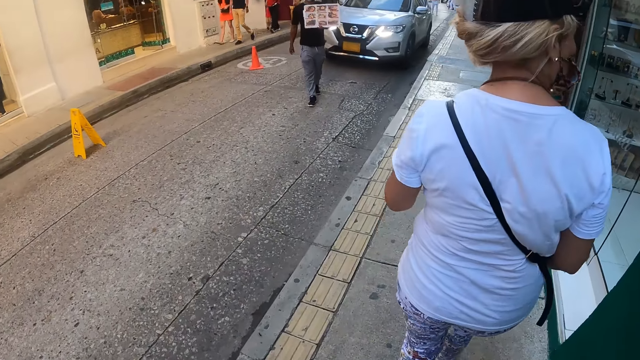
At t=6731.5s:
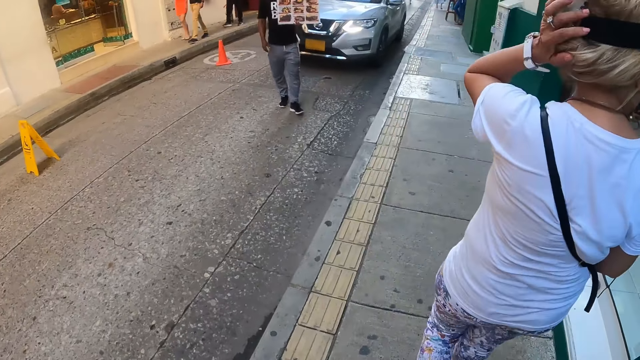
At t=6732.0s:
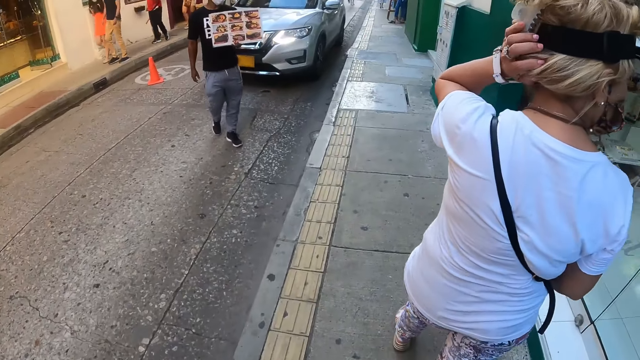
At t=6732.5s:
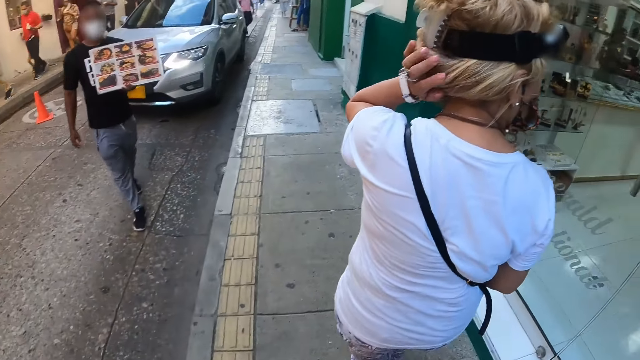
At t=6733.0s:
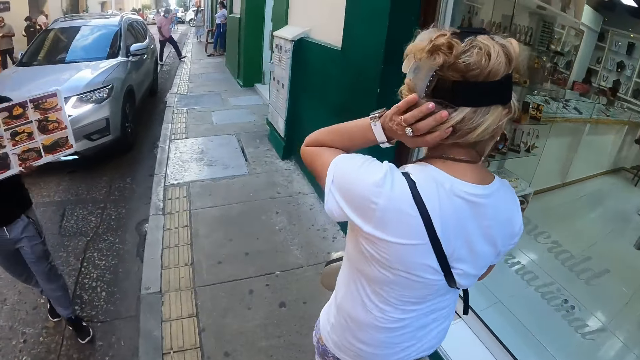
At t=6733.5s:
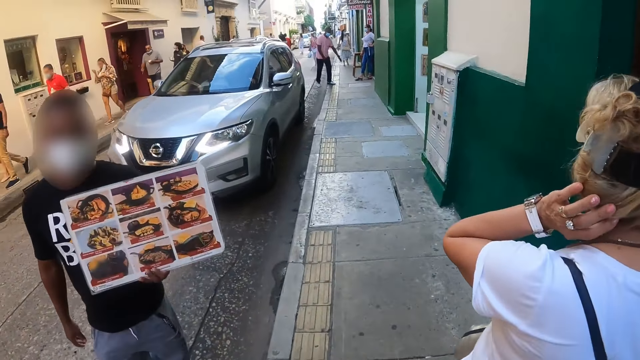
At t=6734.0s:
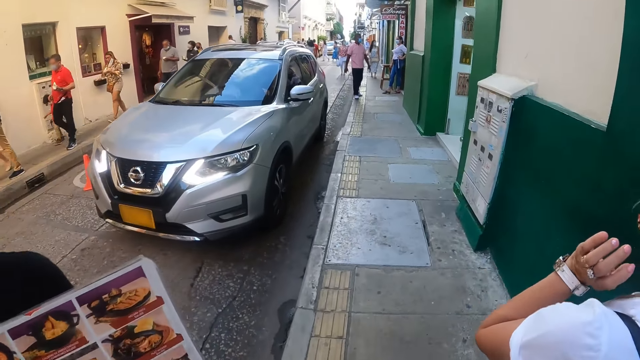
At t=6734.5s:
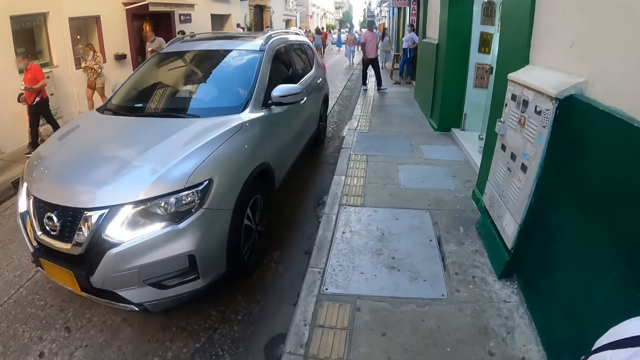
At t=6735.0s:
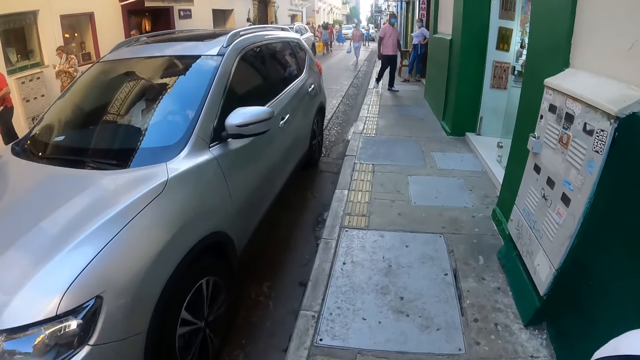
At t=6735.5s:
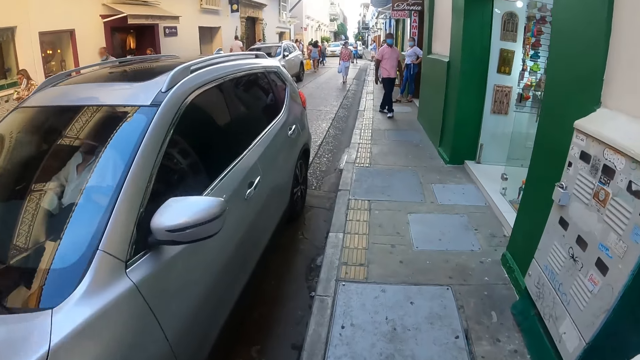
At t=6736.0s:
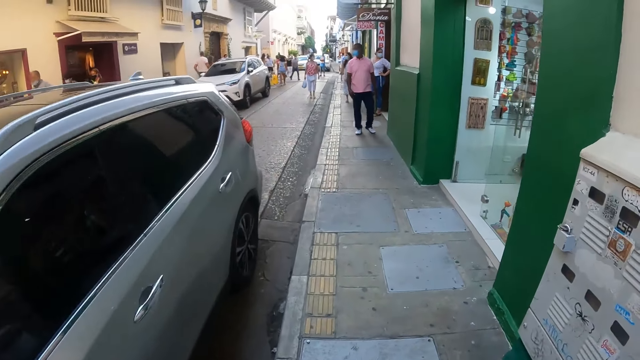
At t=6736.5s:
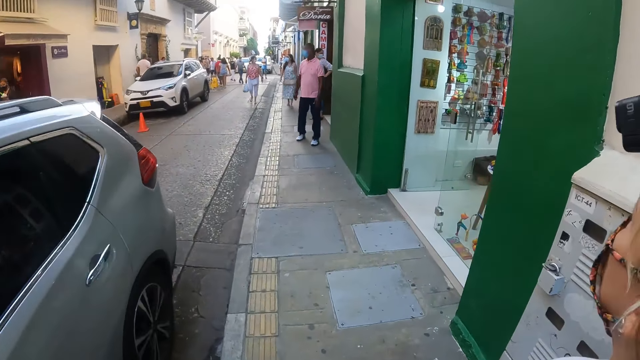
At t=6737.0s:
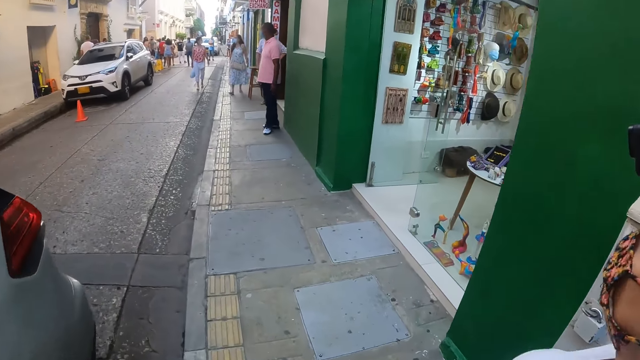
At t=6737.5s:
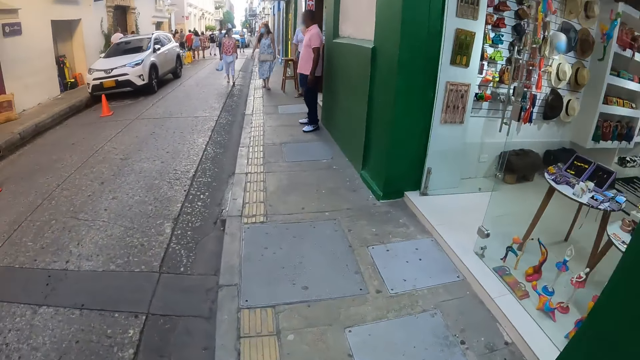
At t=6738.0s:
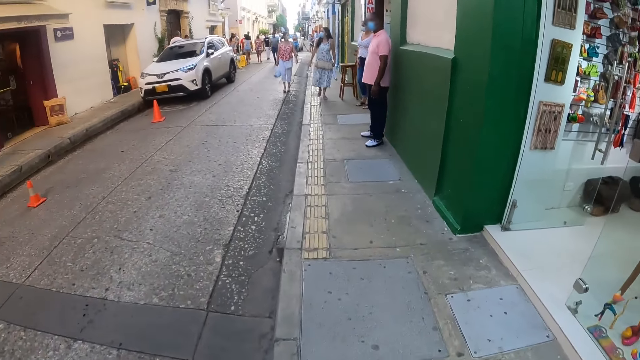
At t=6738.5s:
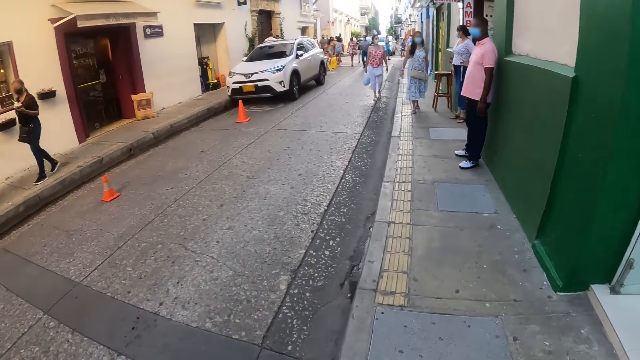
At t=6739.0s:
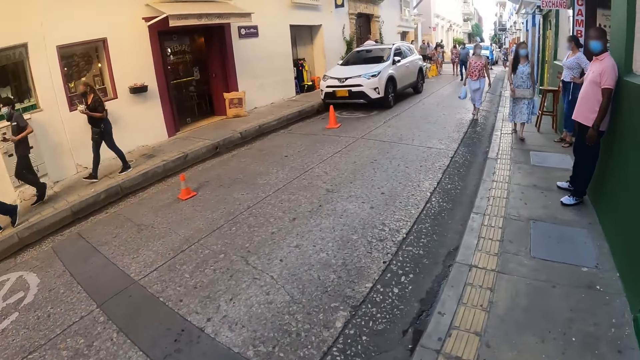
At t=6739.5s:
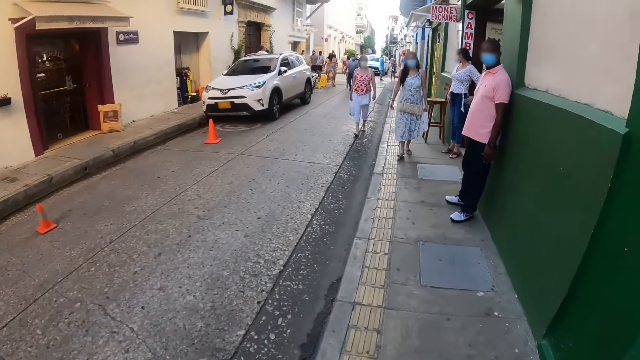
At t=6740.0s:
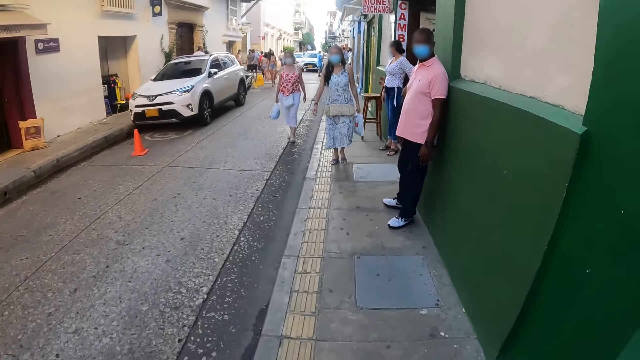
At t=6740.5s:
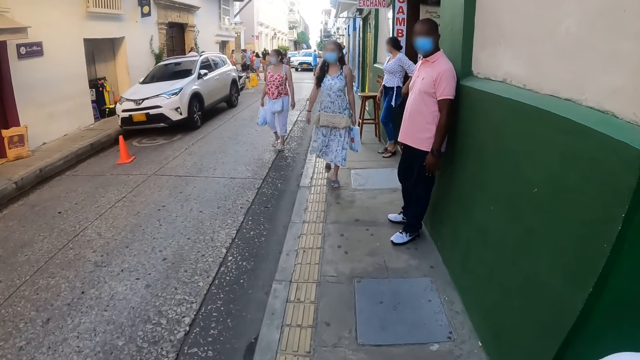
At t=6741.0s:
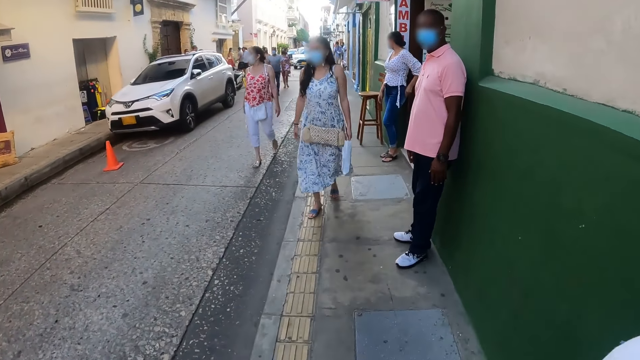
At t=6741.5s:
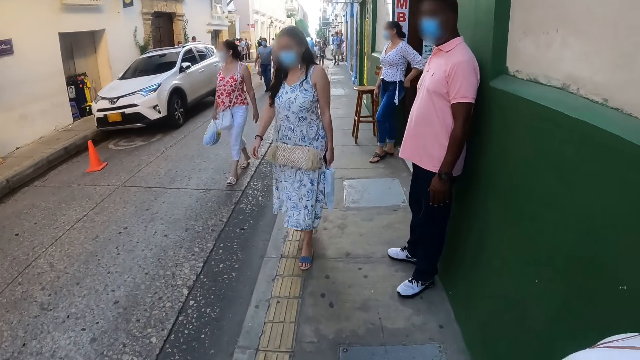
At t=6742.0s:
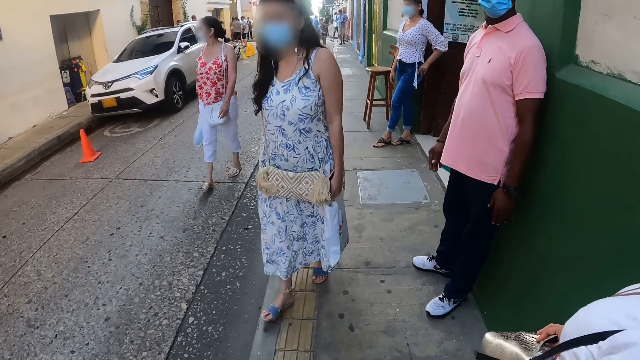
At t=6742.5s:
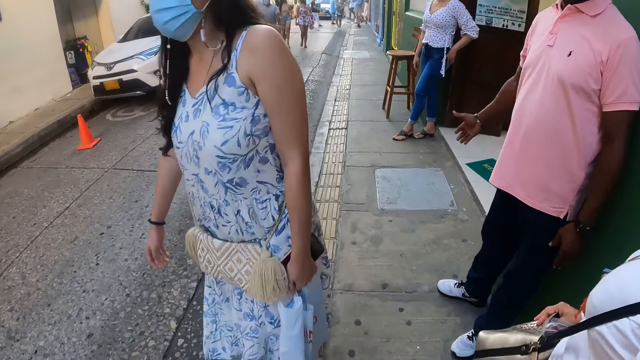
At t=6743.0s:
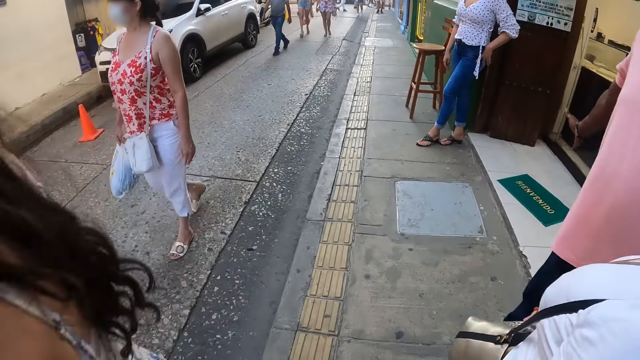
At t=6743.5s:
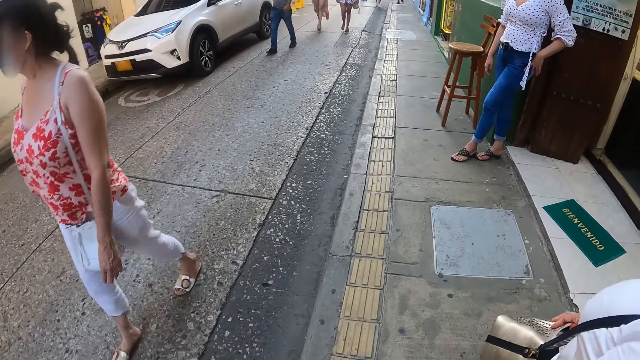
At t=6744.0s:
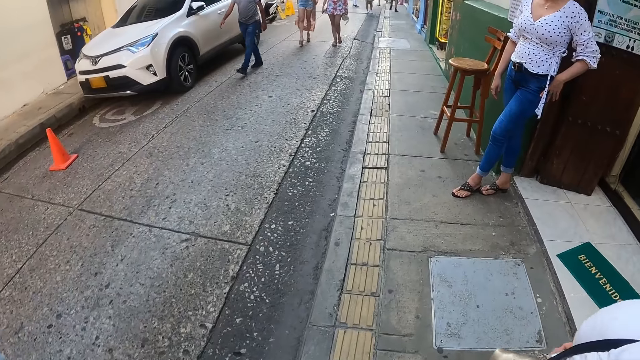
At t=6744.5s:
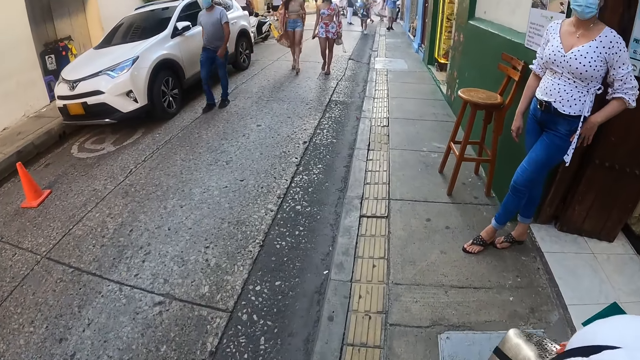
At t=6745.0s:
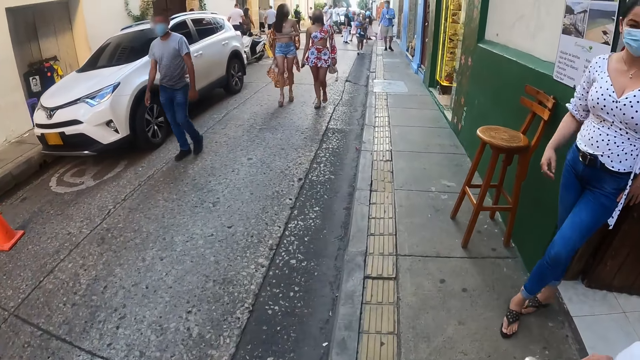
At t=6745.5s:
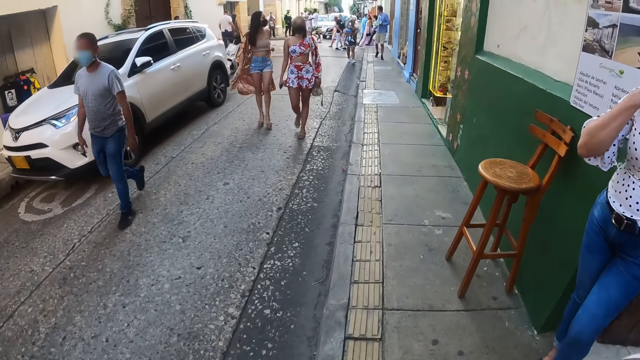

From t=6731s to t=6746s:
A woman touches her hair. The woman walks close to the camera wearer. The woman walks around.

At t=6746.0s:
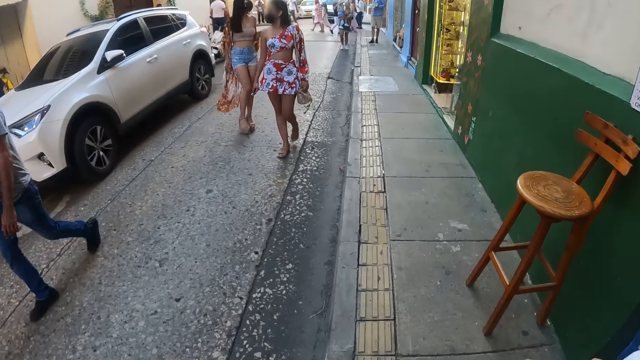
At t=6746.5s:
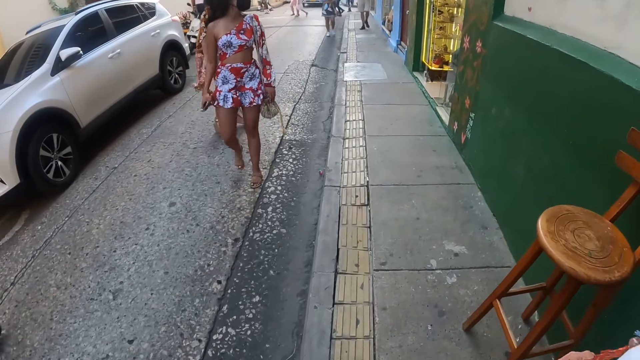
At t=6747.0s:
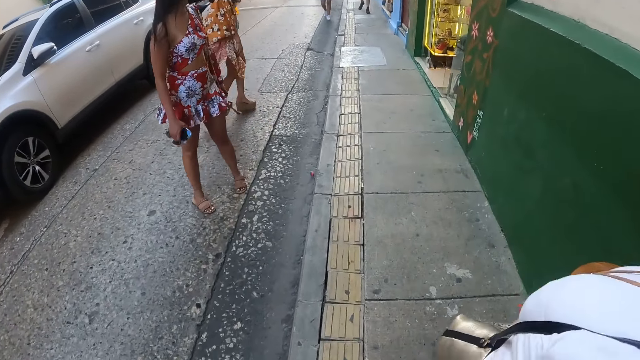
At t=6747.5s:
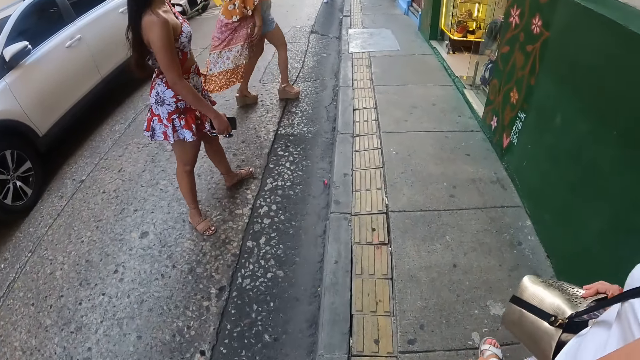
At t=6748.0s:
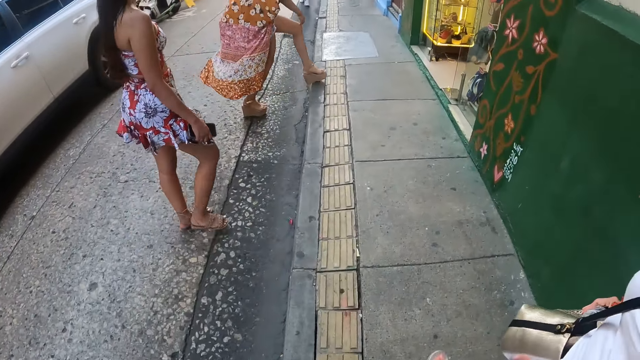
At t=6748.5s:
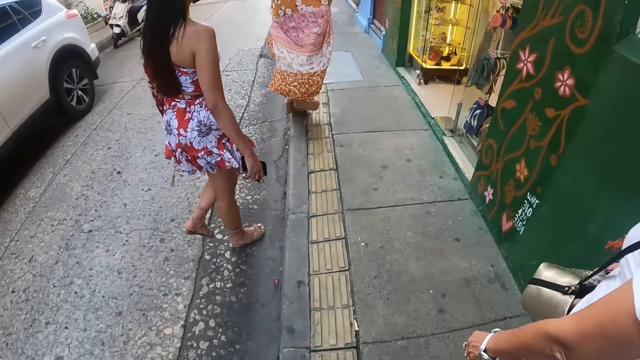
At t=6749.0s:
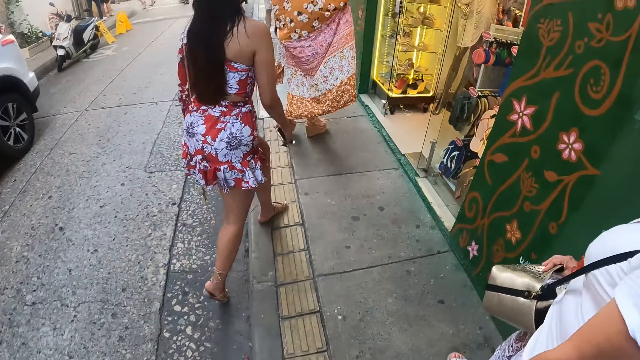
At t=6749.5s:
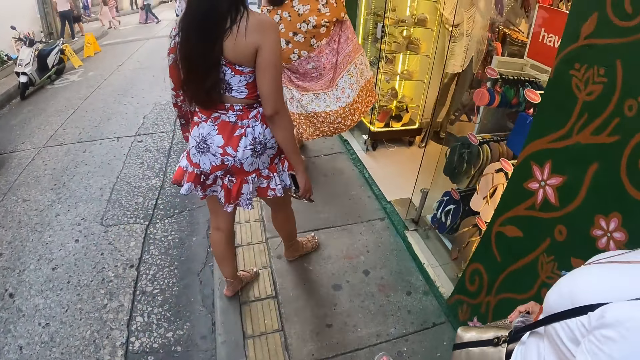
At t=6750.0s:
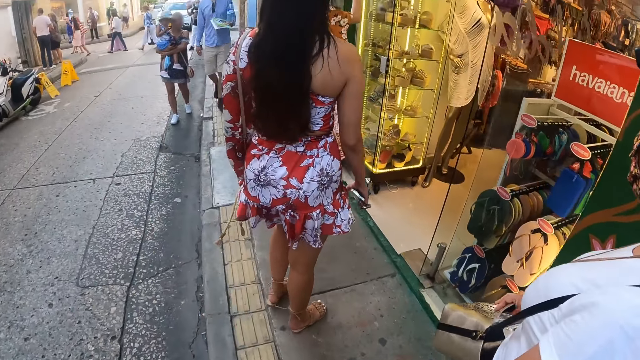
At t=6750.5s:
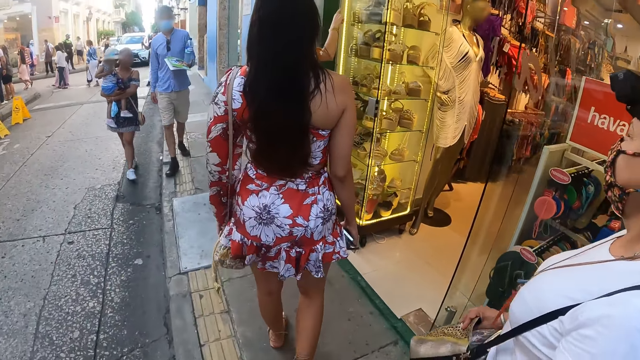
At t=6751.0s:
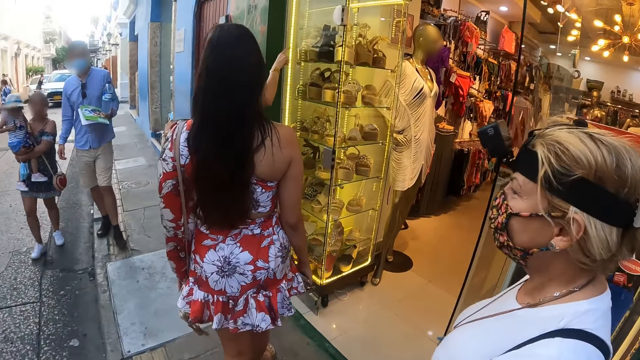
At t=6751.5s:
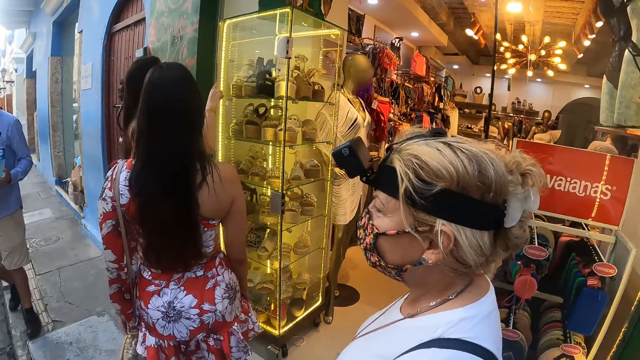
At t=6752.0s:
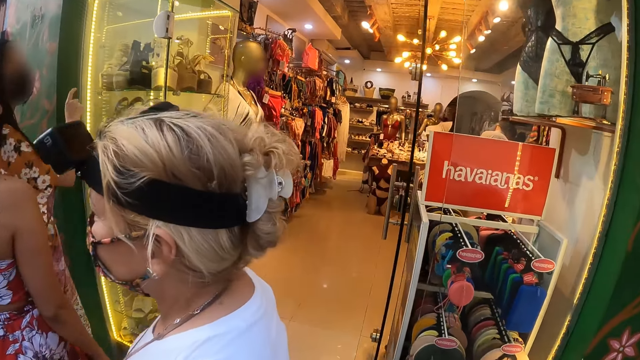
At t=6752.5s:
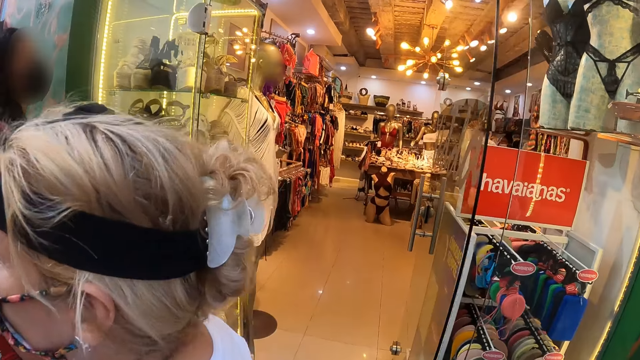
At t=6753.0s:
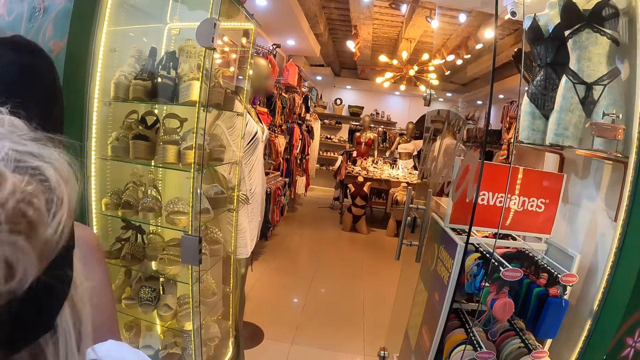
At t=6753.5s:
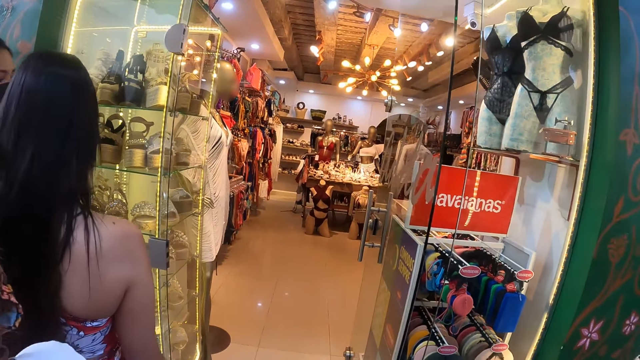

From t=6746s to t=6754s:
The camera wearer looks around.
